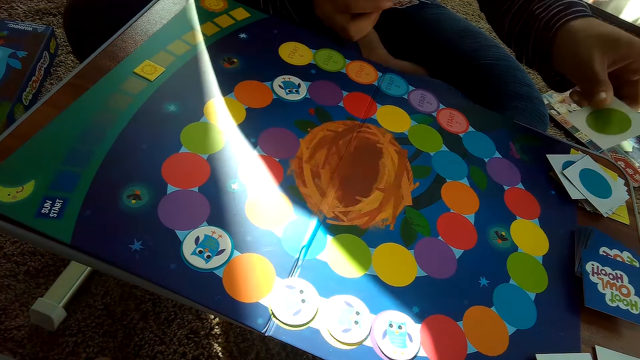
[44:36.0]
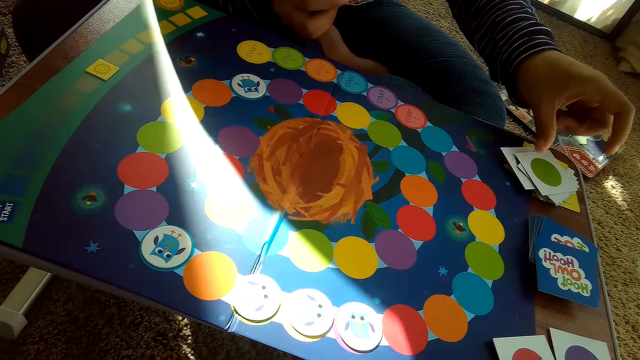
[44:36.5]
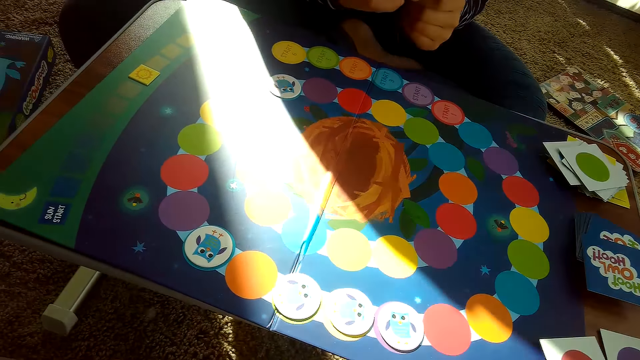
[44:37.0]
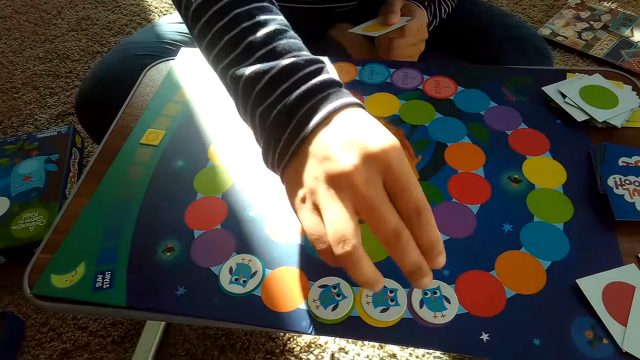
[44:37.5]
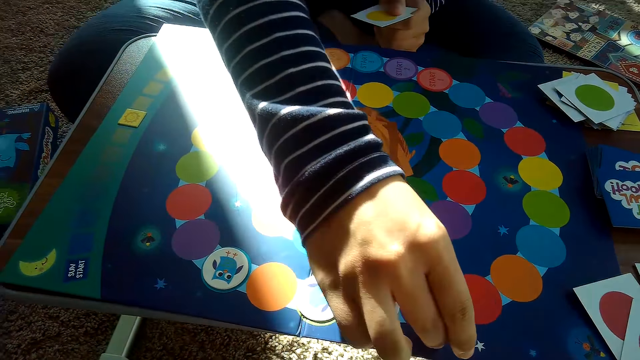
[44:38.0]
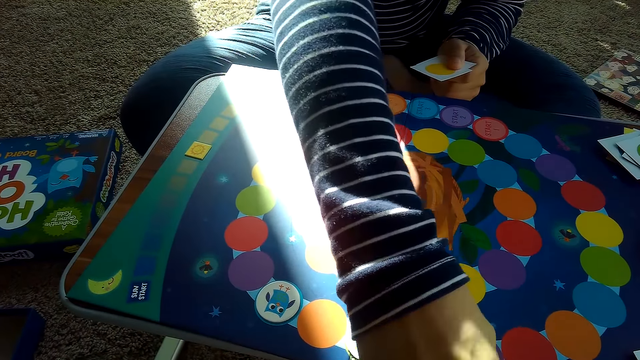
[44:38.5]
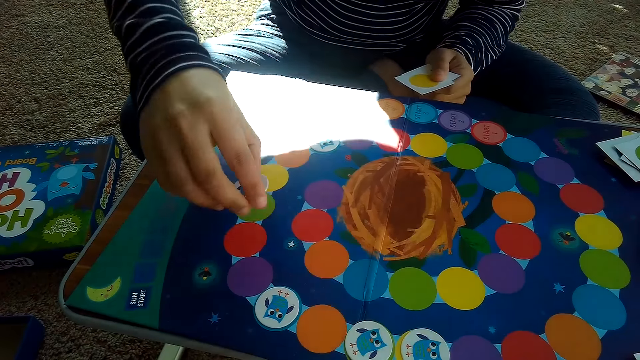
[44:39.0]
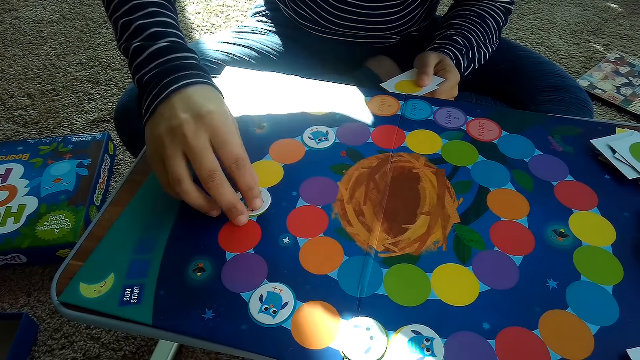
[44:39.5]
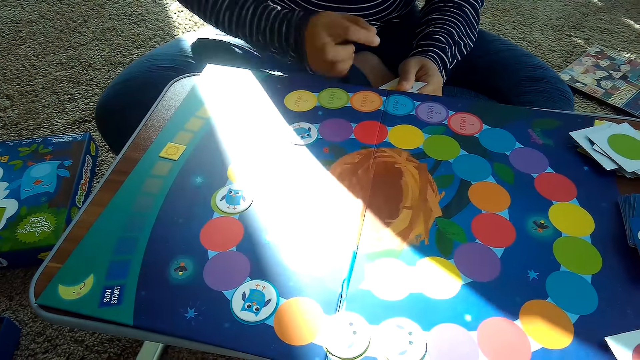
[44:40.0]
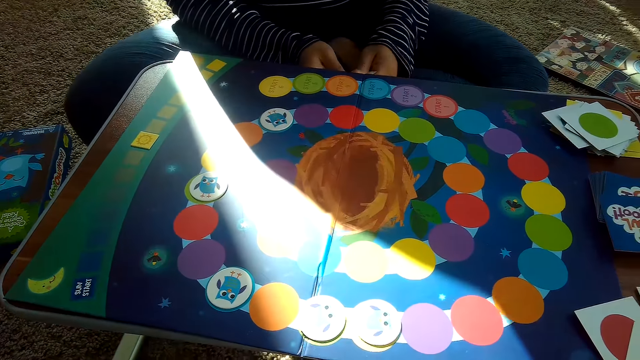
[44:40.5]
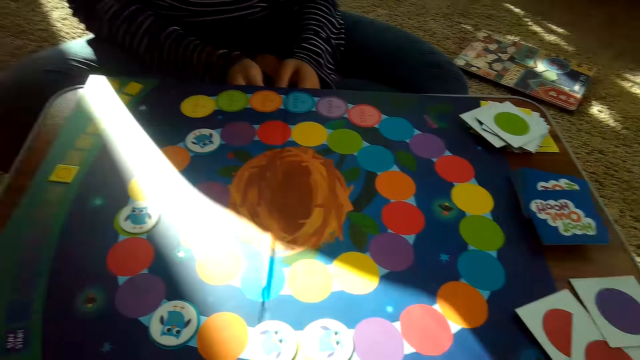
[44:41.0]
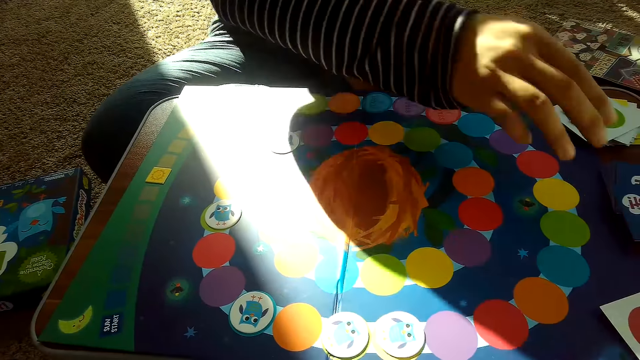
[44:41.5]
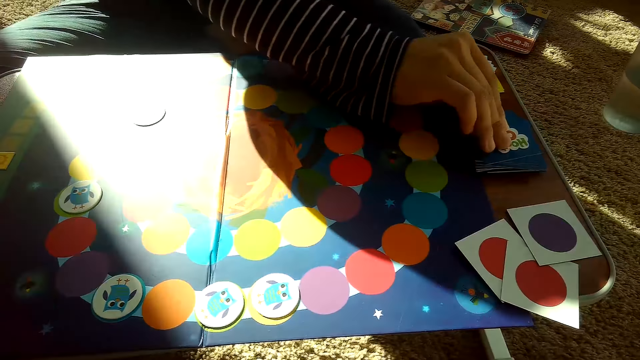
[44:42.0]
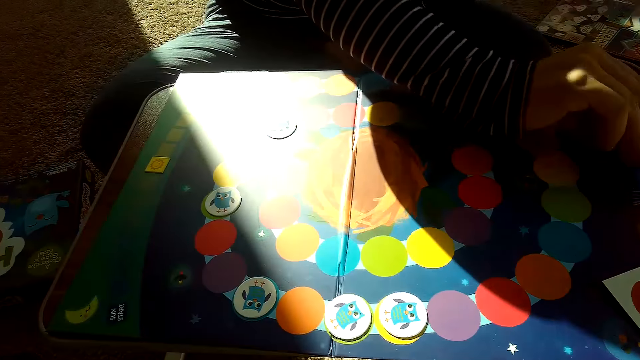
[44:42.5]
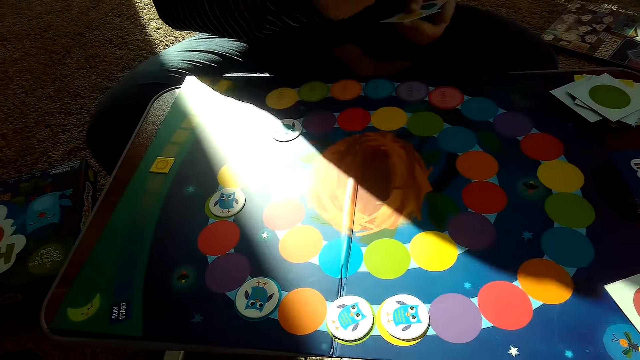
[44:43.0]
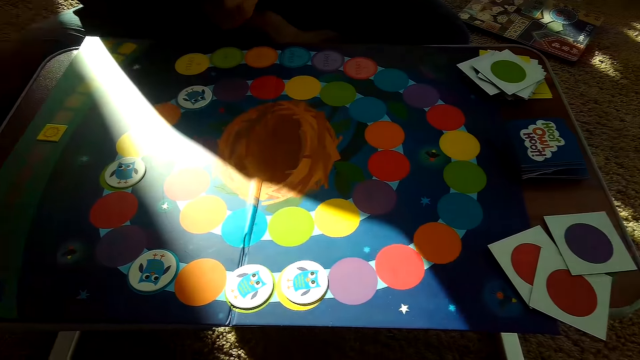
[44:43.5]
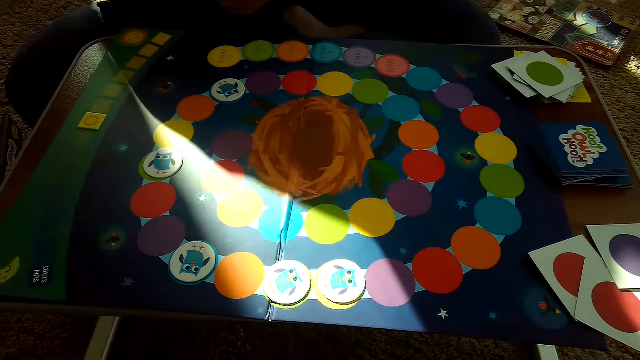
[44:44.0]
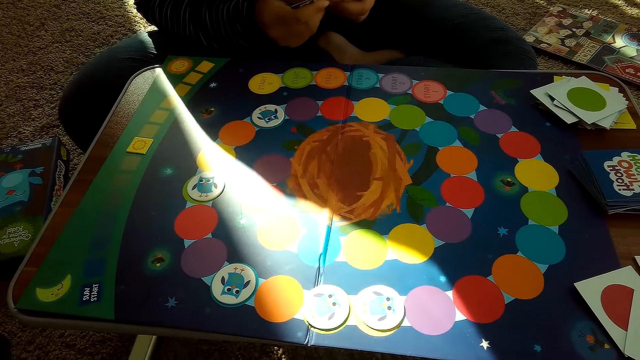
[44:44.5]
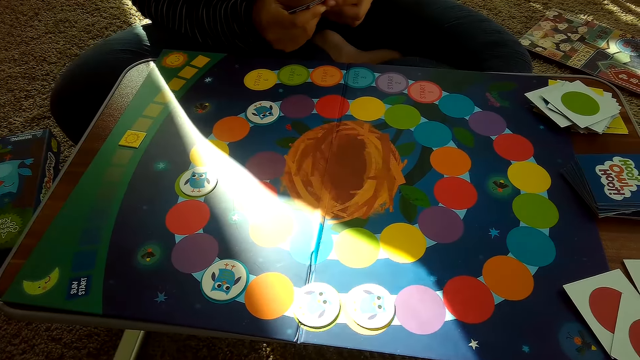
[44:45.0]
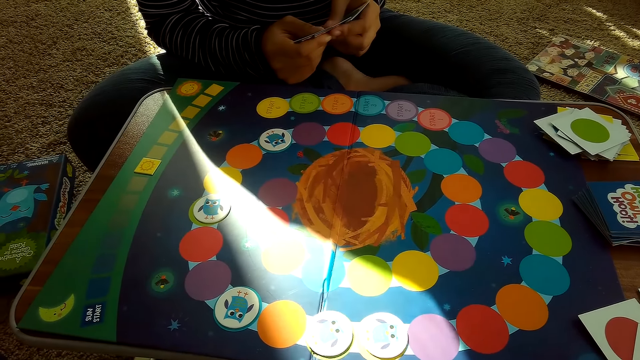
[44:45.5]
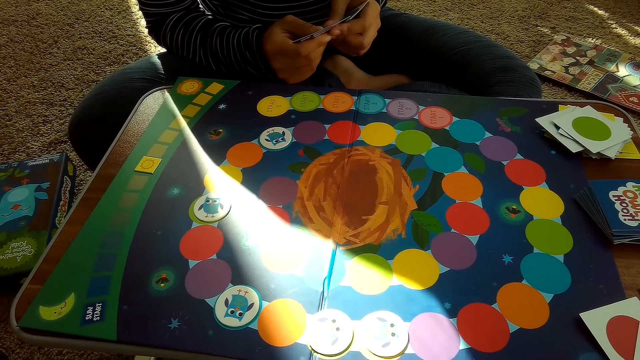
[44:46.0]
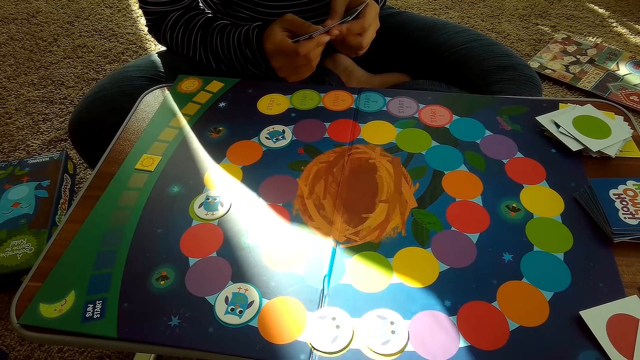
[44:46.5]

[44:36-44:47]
A woman places a card on top of her stack of cards on the table with her left hand. The woman adjusts the chip on the game board with her right hand, takes a card, and places the card on the game board. The woman picks a card from the stack of cards on the table with her right hand.

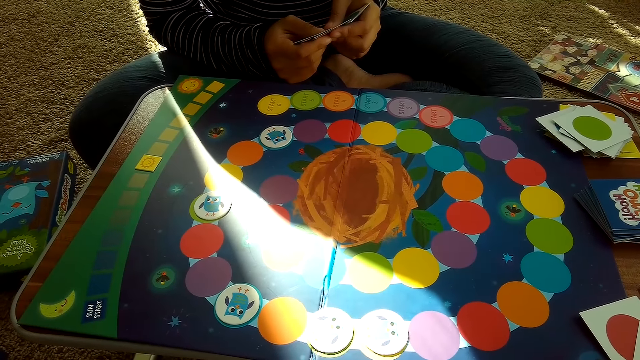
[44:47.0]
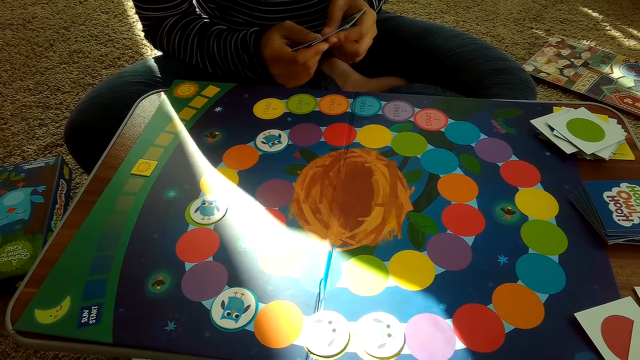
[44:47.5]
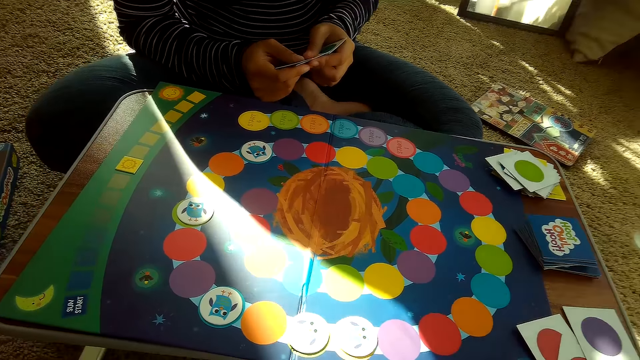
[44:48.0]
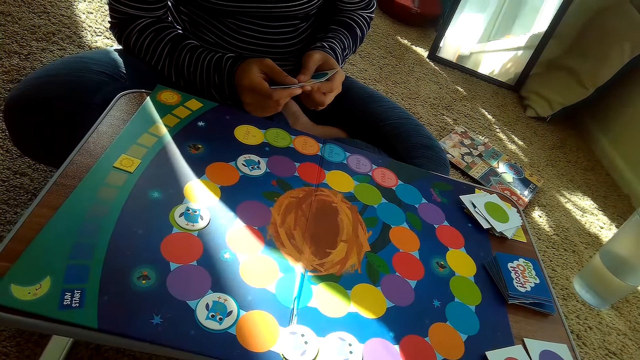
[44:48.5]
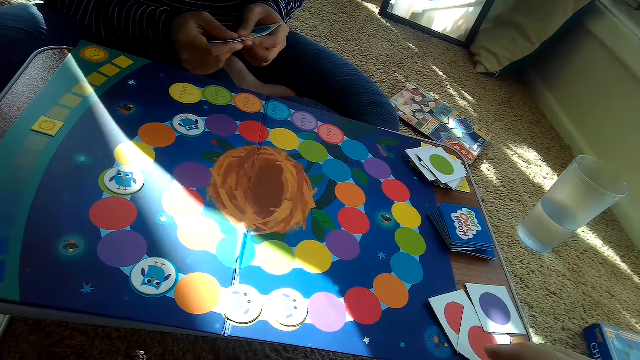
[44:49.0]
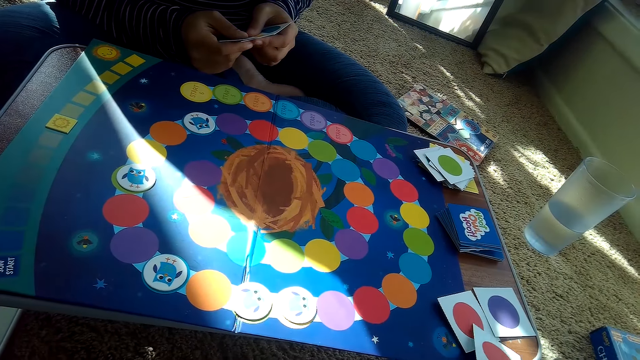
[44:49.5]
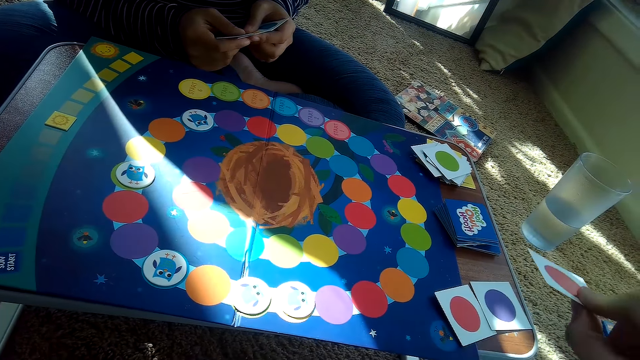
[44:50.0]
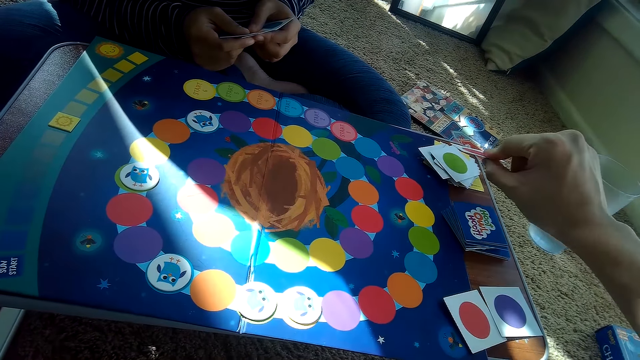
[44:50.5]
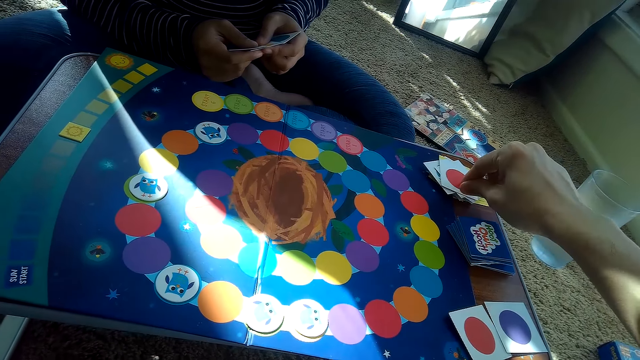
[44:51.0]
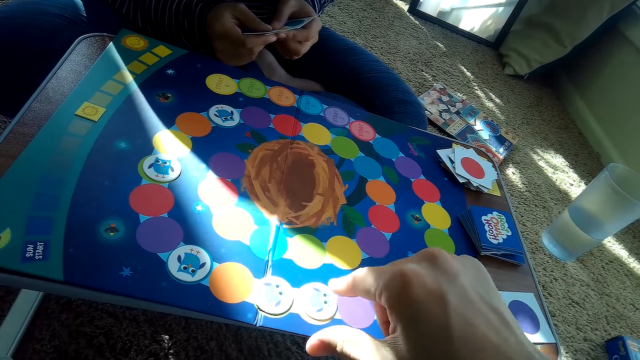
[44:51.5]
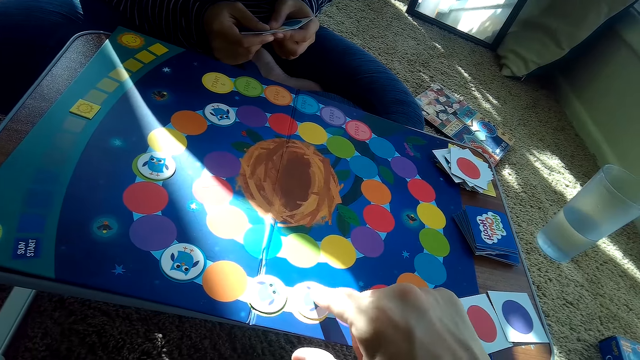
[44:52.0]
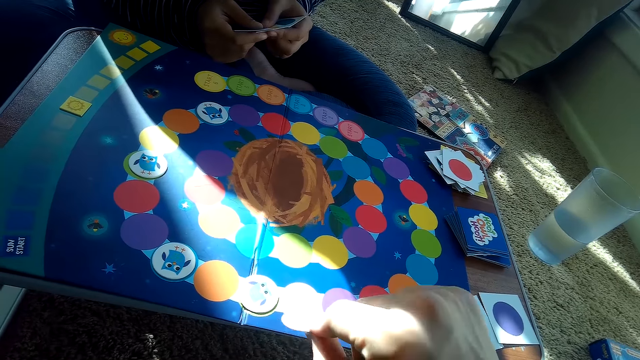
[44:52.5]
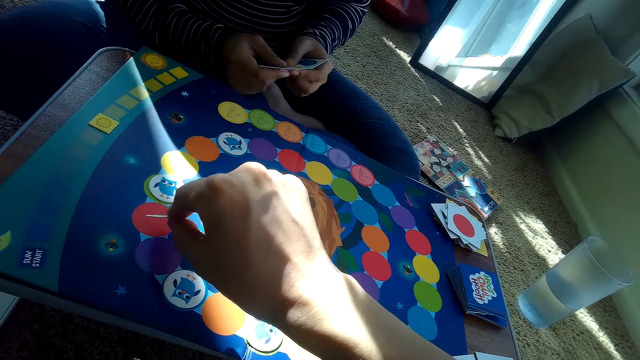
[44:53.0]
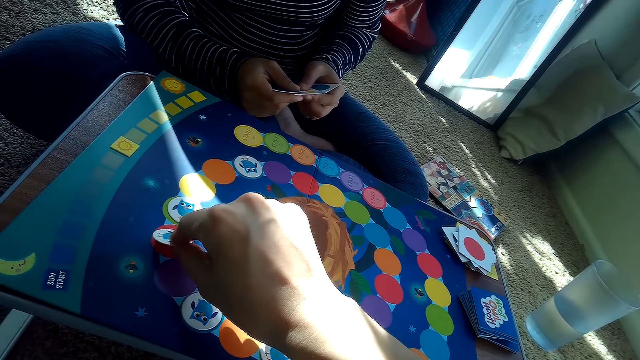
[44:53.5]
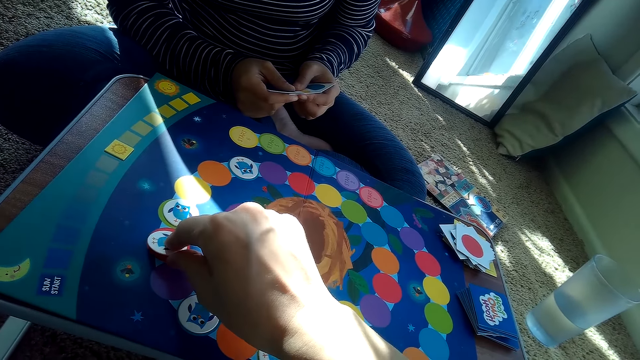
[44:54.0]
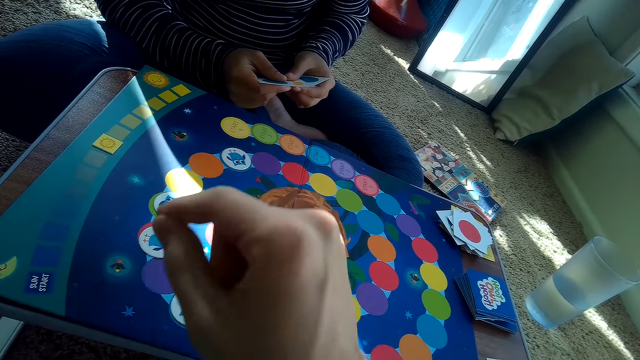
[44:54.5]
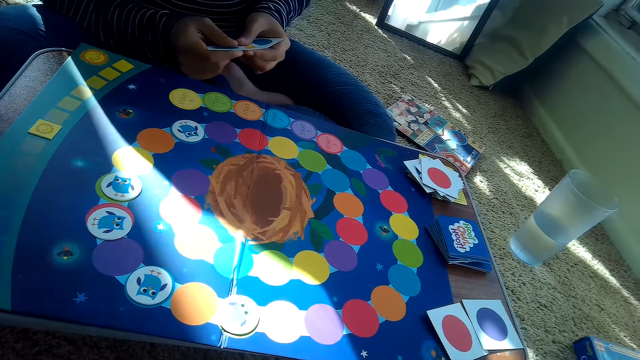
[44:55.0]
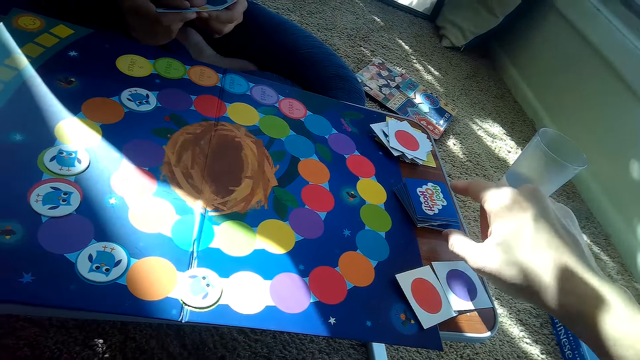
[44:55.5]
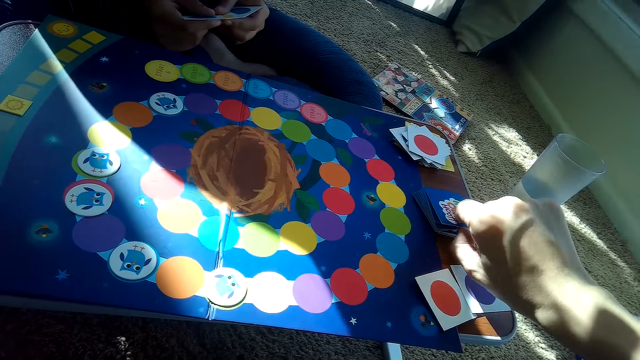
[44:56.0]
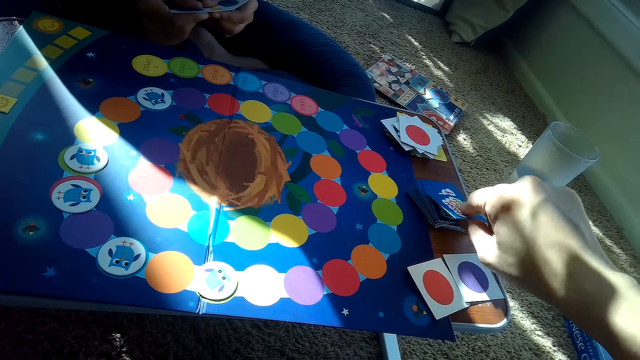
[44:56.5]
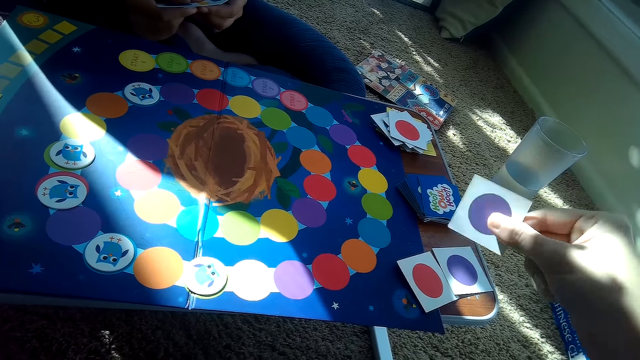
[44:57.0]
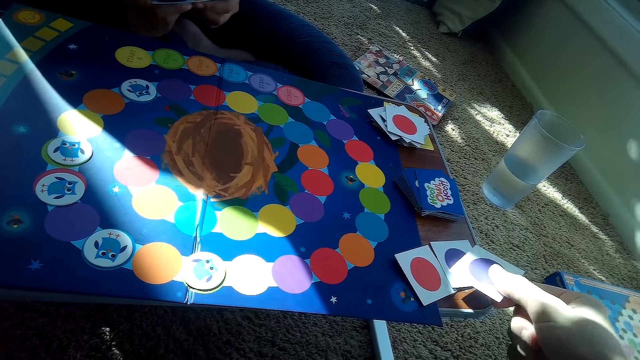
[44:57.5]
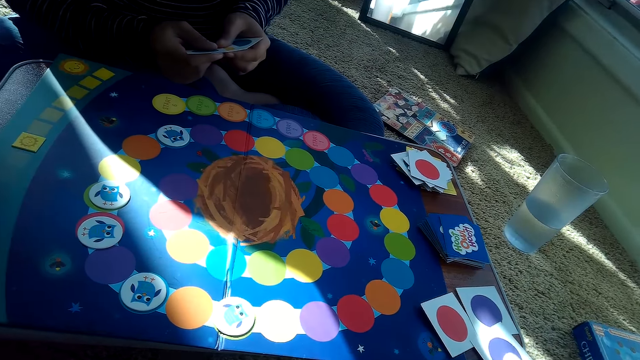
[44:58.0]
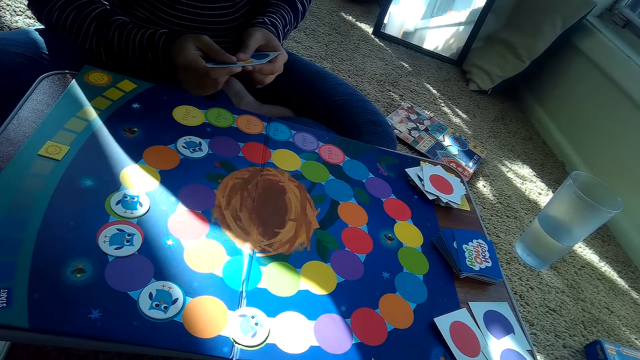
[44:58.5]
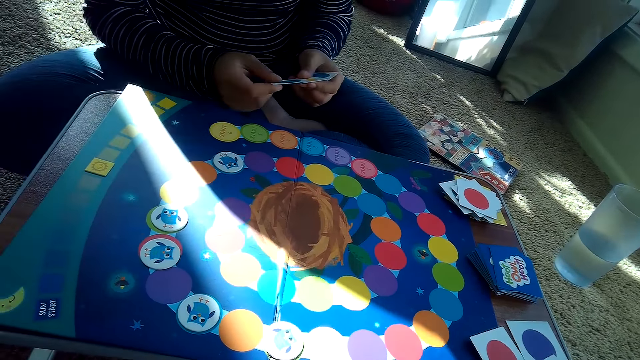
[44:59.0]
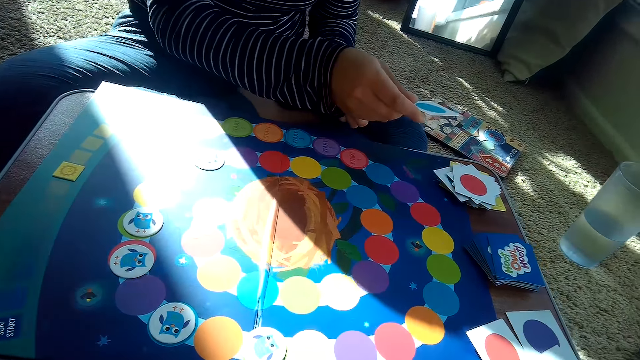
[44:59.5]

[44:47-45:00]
The camera wearer picks a card. He places a card on his partner's stack of cards with his right hand. He picks a card. He adjusts the chip on the game board with his right hand. He places the card on the game board. He picks a card from the stack of cards on the table with his right hand. He drops the card on the table with his right hand.
